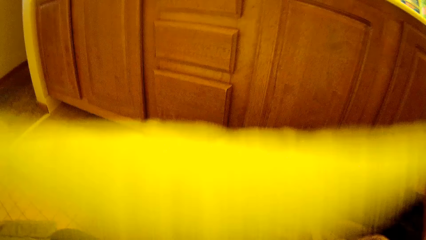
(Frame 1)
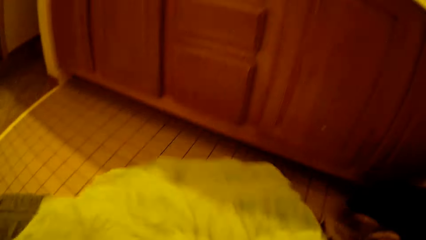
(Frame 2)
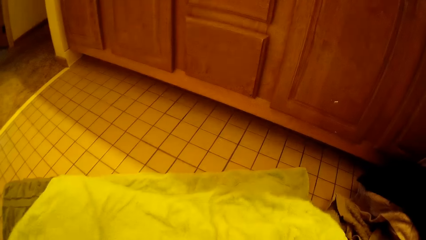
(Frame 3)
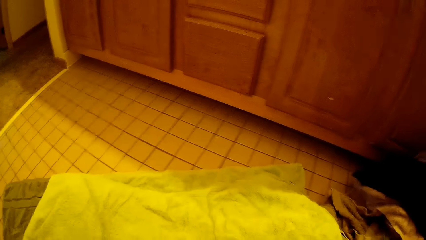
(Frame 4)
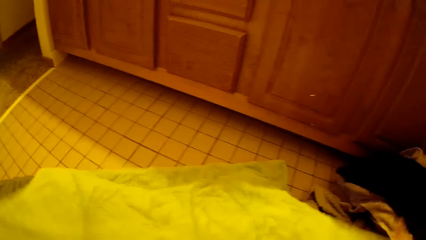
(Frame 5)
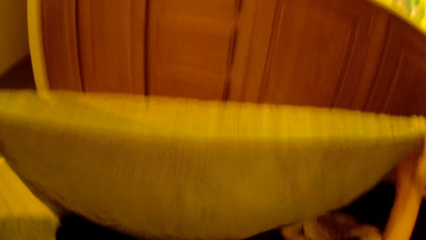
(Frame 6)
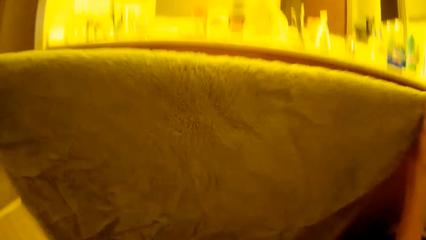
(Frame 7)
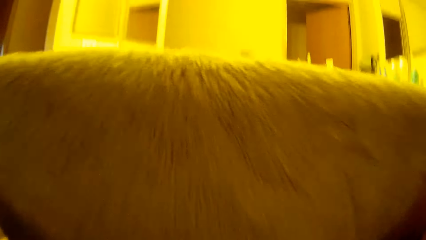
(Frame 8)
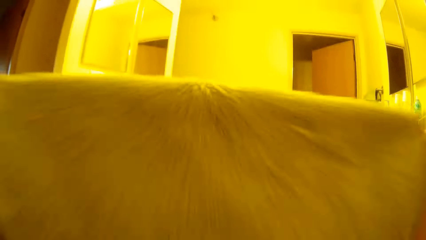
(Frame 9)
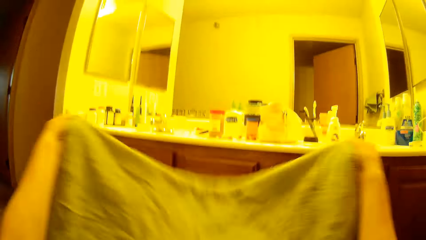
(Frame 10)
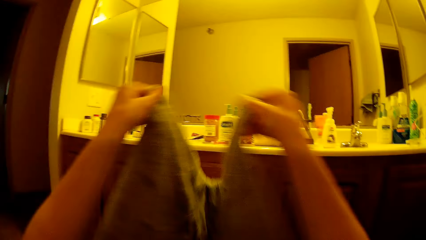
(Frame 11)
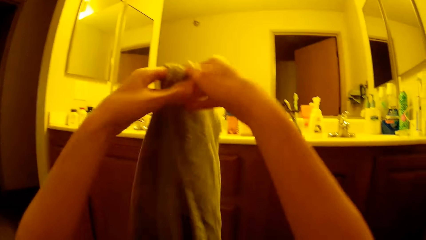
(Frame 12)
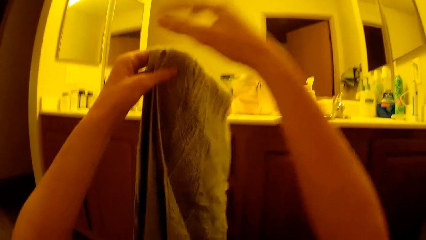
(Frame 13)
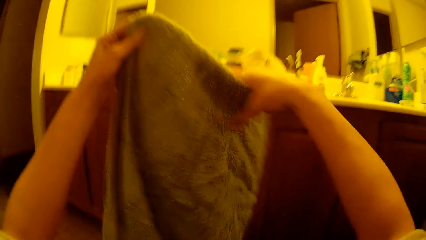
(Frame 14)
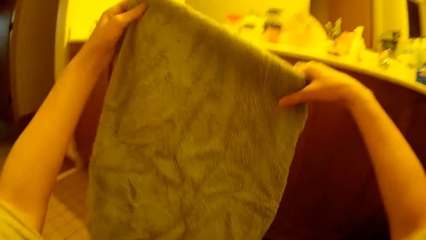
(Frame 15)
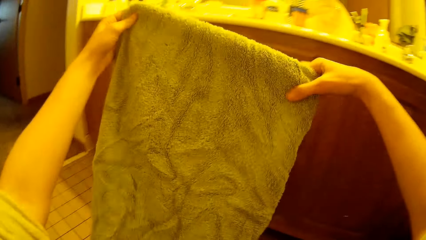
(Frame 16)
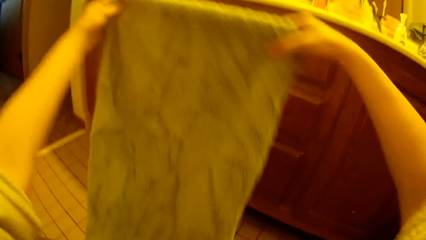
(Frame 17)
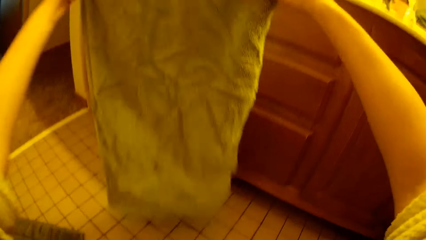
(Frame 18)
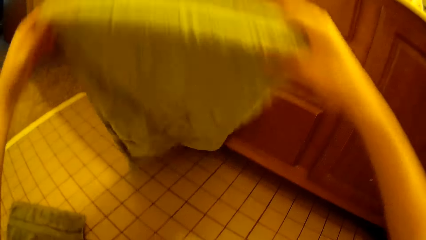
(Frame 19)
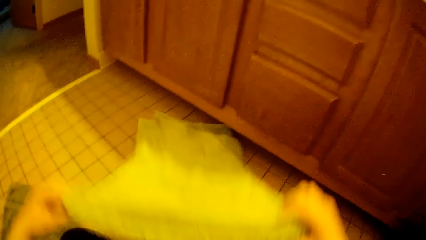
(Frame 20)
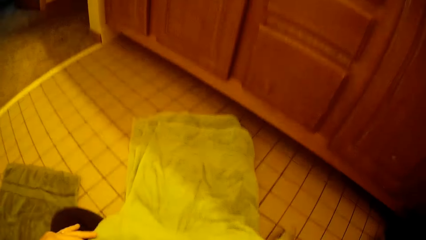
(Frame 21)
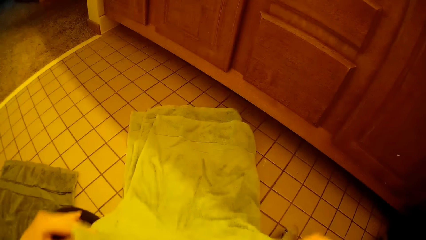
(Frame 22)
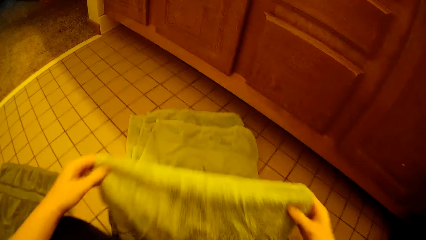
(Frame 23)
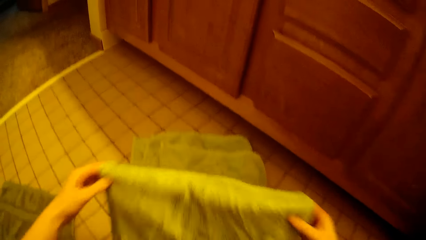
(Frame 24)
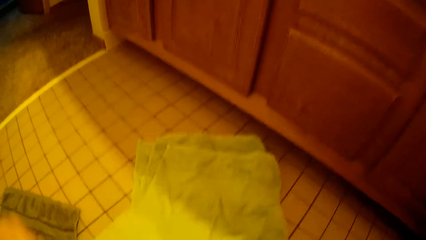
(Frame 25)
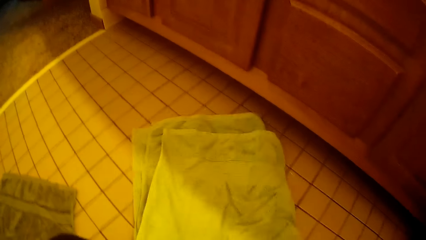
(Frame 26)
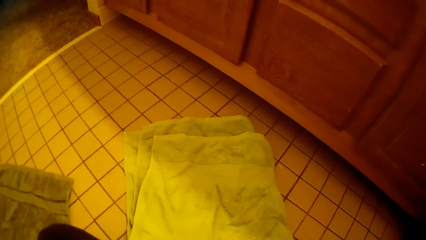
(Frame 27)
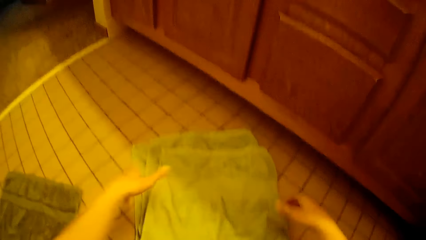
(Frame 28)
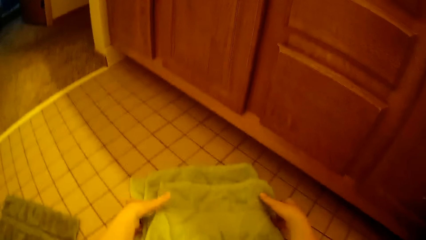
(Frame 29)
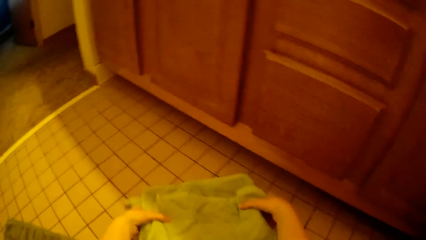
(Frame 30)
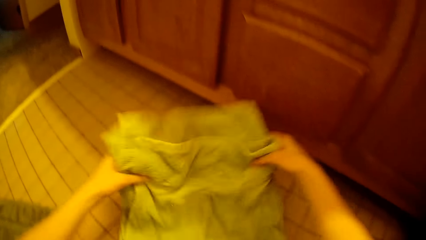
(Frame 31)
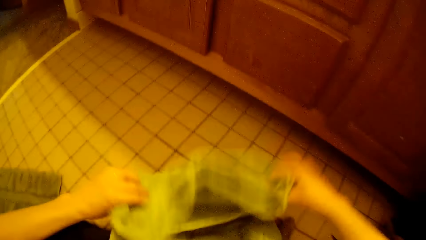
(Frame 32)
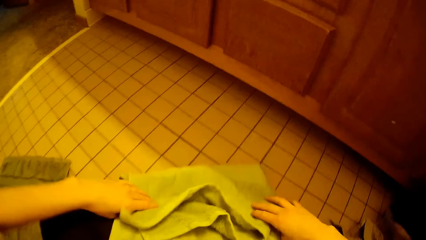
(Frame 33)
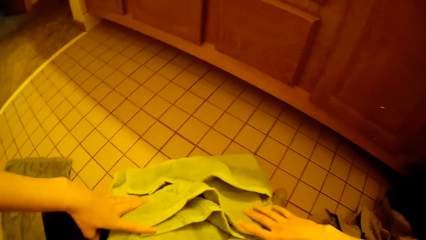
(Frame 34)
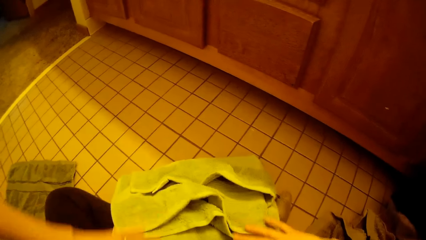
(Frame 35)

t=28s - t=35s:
The camera wearer folds the towel with both hands.

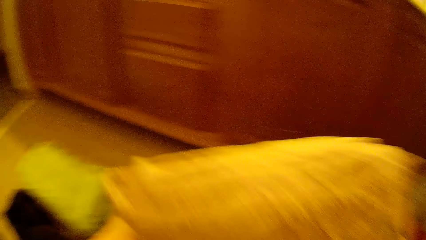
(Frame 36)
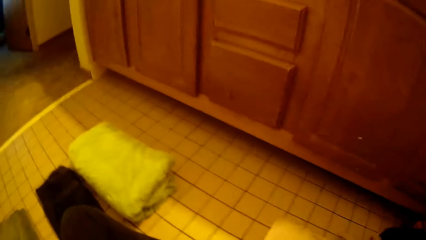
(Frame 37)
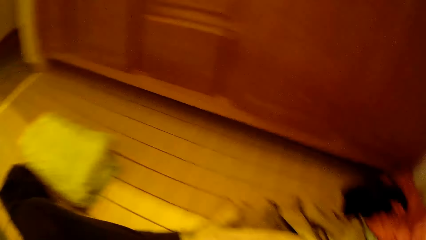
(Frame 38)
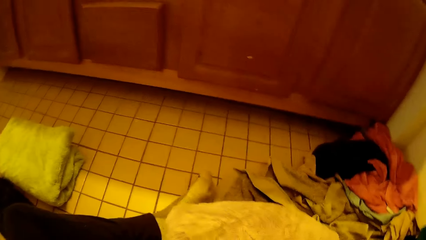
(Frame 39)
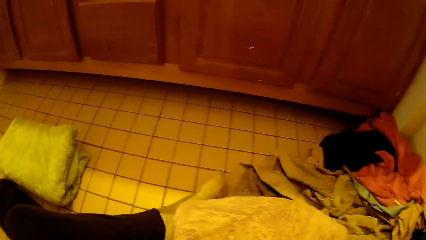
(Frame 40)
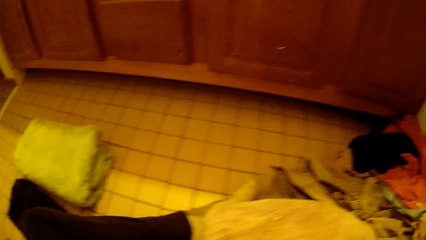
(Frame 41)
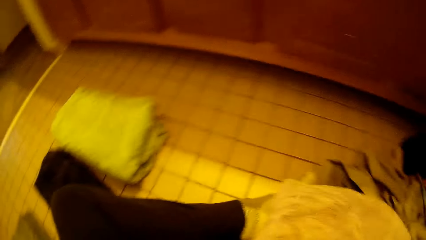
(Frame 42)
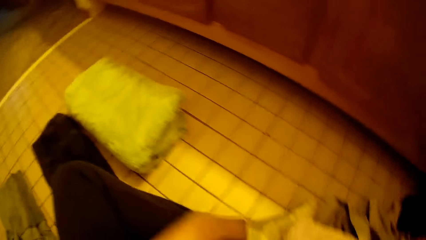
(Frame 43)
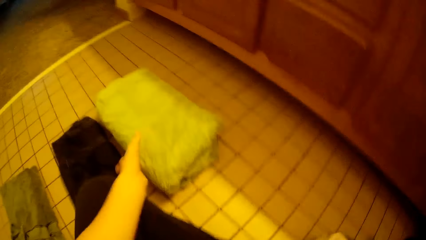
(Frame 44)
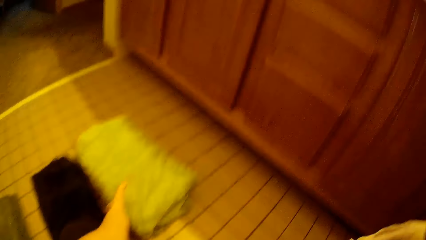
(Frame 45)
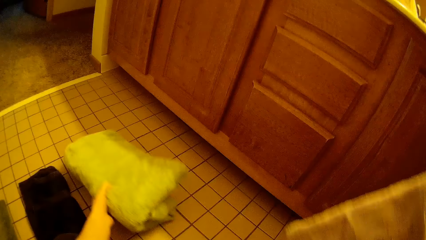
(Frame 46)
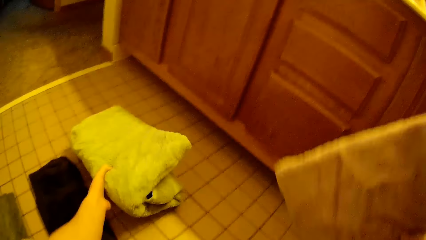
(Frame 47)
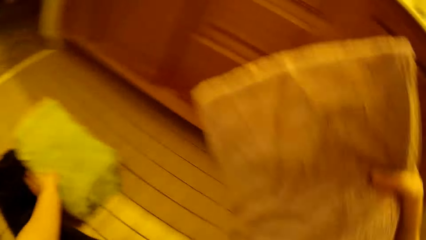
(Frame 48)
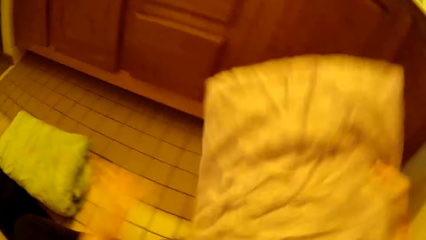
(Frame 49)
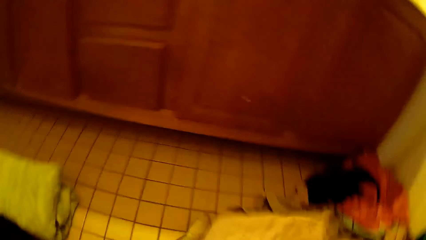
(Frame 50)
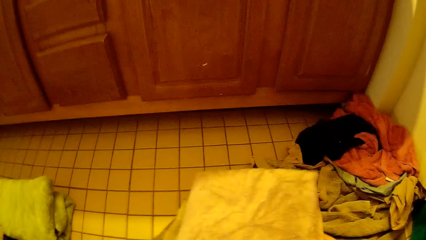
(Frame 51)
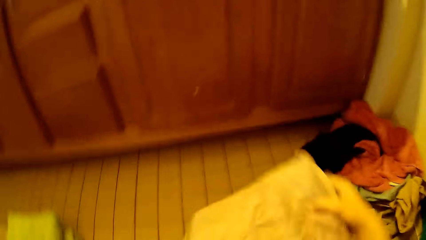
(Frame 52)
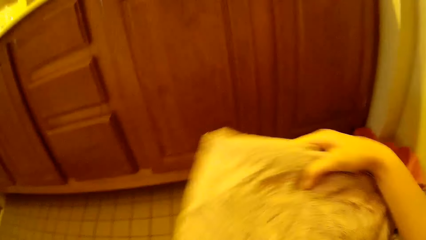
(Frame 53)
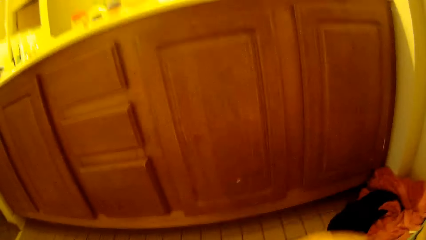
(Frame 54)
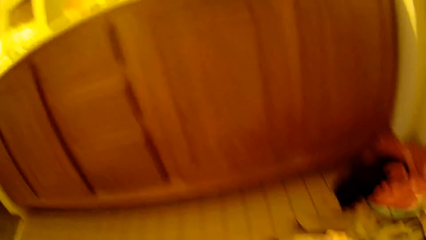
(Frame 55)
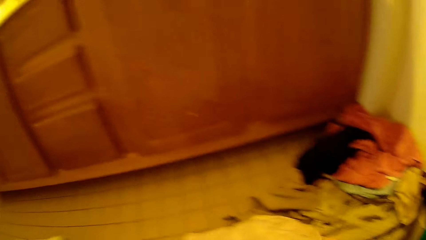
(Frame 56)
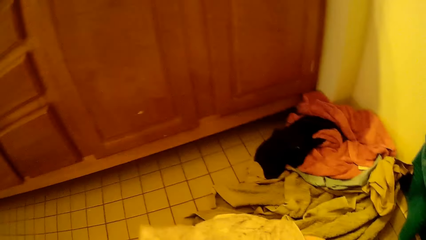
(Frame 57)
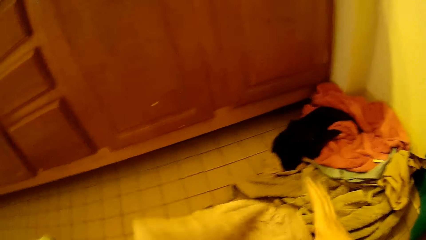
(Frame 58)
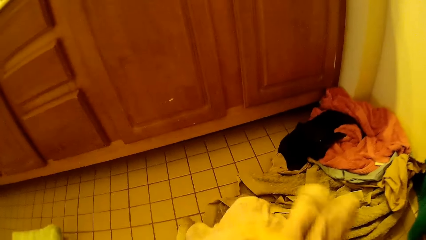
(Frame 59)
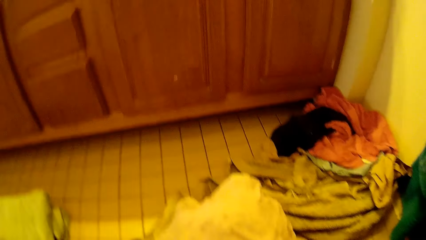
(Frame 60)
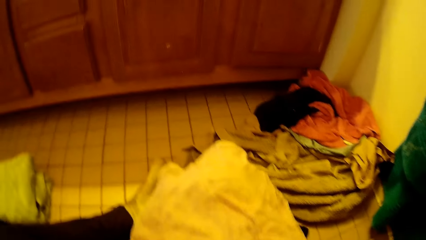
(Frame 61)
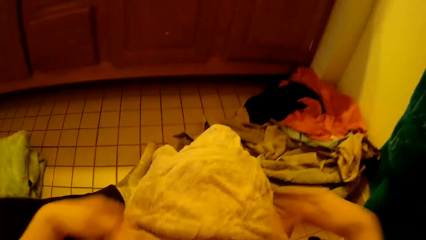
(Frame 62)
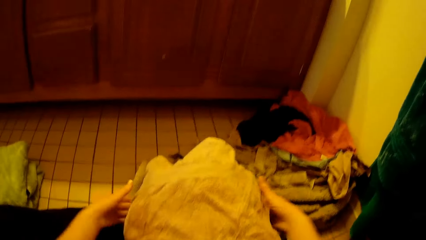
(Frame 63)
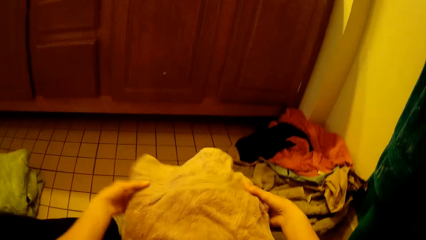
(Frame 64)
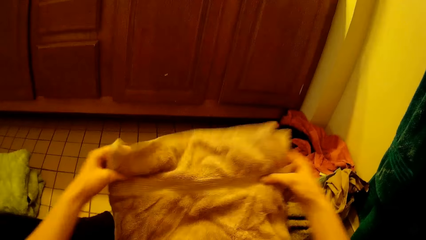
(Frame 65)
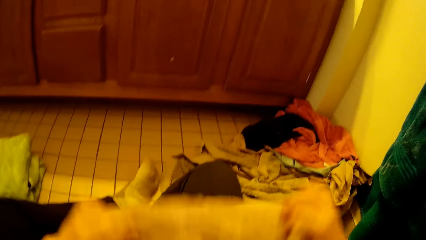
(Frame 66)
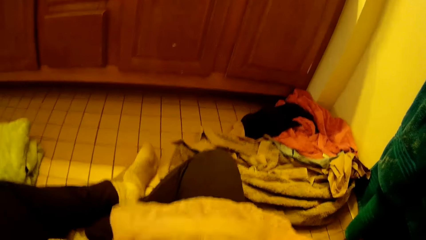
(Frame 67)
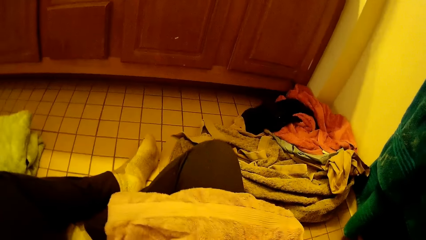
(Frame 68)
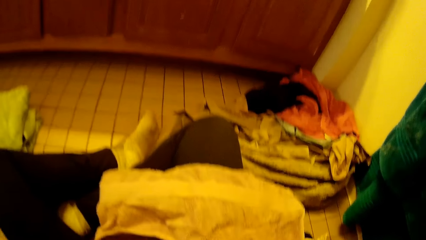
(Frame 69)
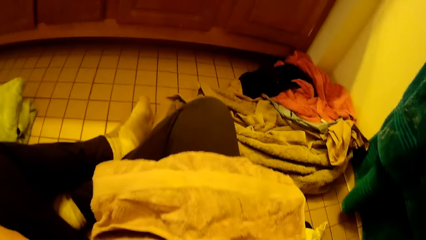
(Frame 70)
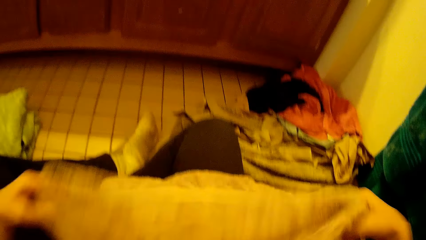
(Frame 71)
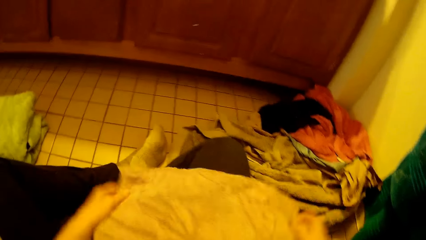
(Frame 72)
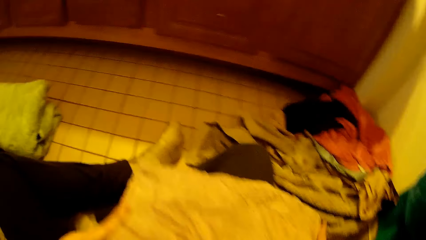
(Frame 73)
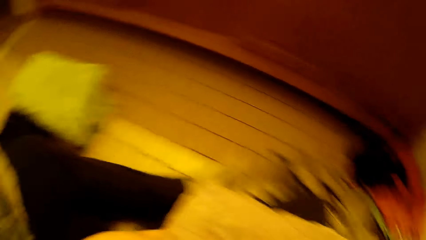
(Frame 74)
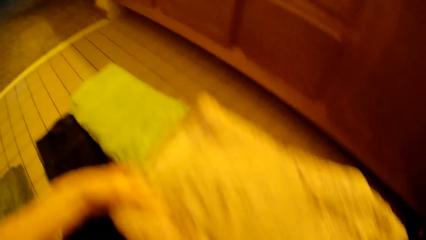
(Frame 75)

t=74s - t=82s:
The camera wearer holds the folded towel on the floor. They adjust the towel on the ground with their left hand. They let go of the folded towel and fold the towel with both their hands.
